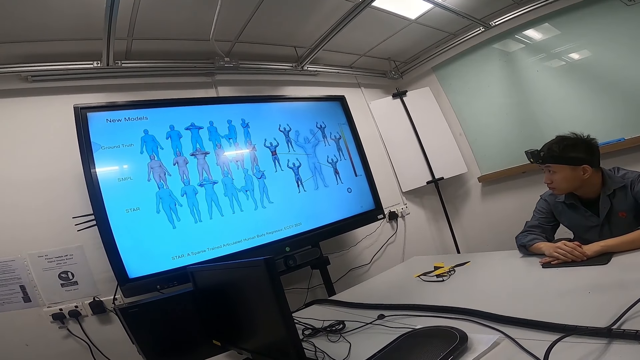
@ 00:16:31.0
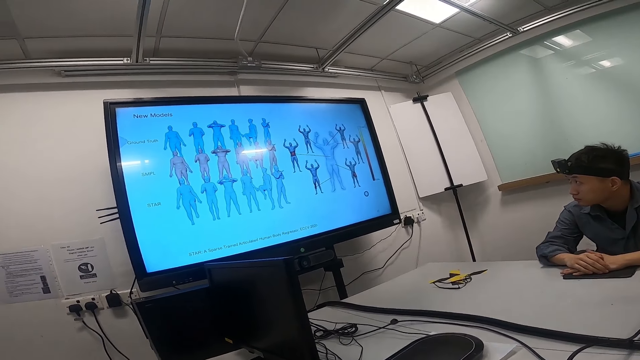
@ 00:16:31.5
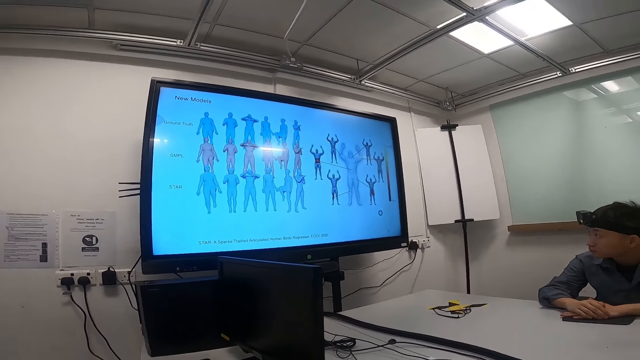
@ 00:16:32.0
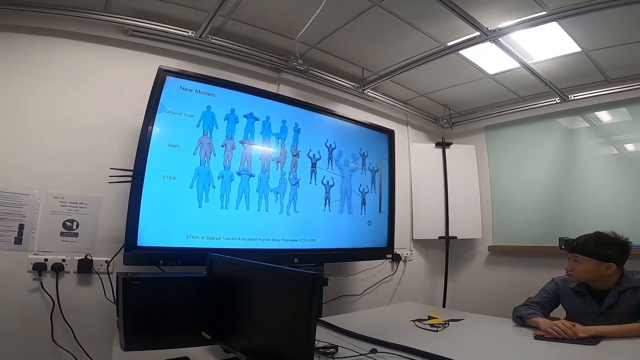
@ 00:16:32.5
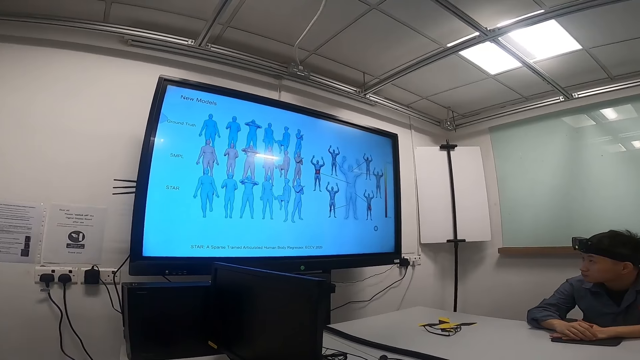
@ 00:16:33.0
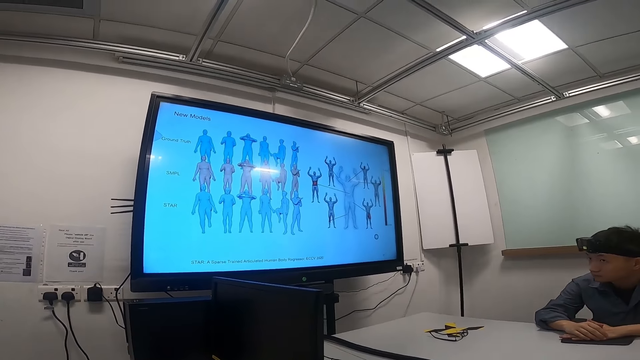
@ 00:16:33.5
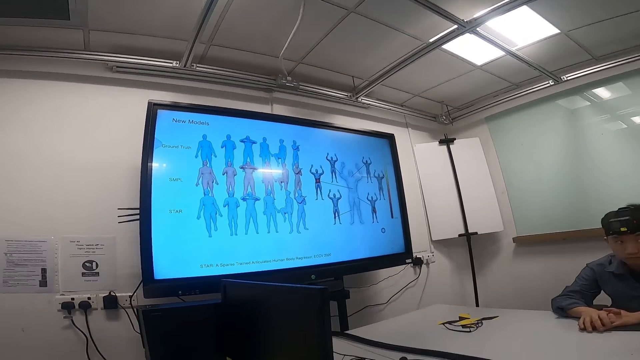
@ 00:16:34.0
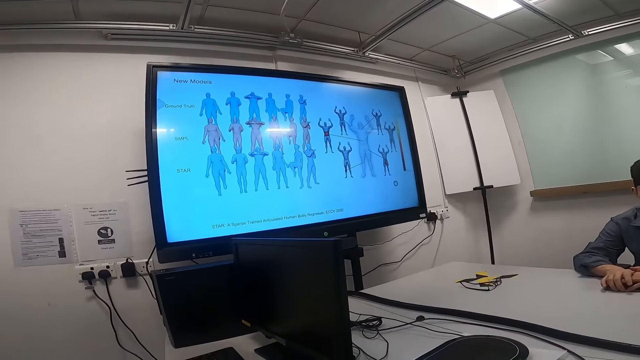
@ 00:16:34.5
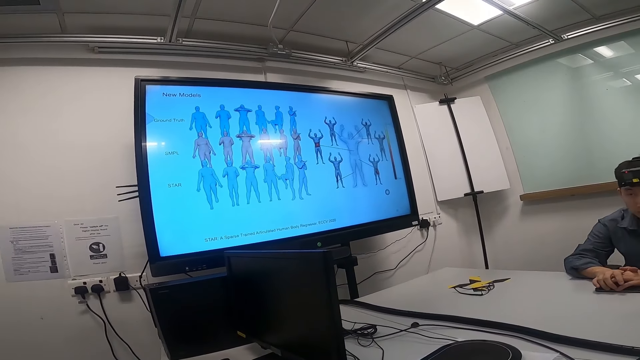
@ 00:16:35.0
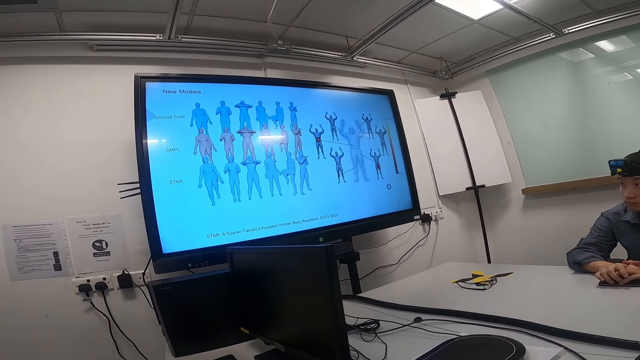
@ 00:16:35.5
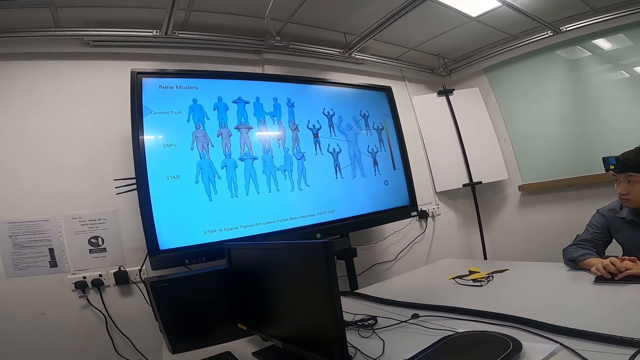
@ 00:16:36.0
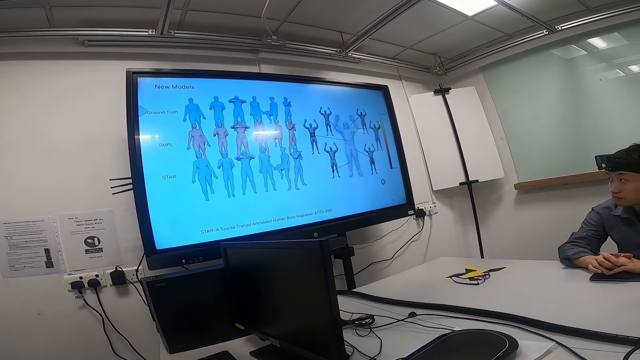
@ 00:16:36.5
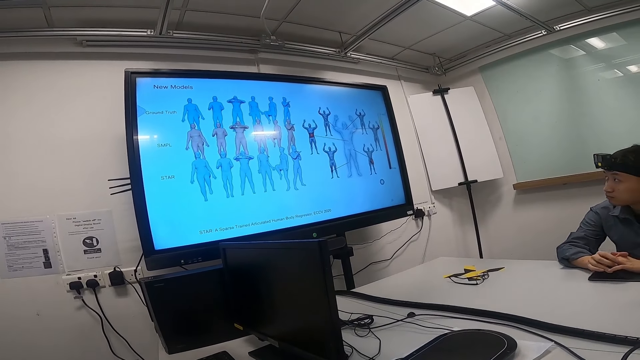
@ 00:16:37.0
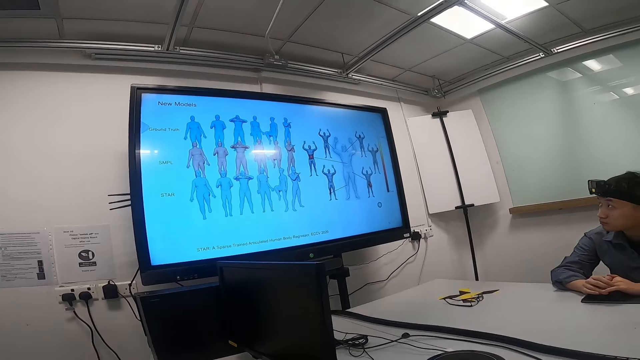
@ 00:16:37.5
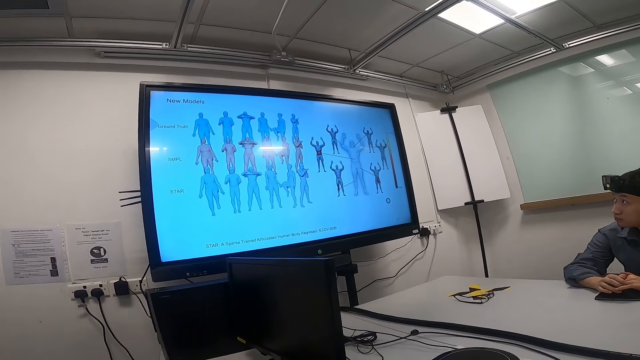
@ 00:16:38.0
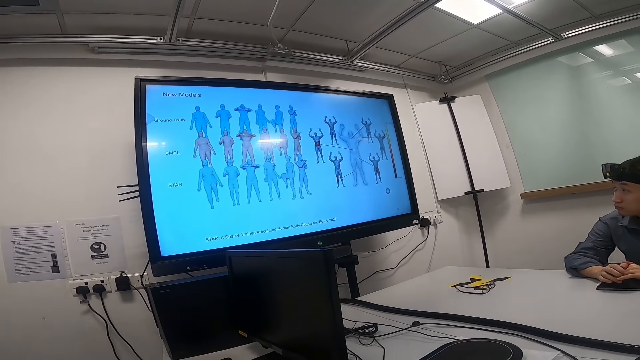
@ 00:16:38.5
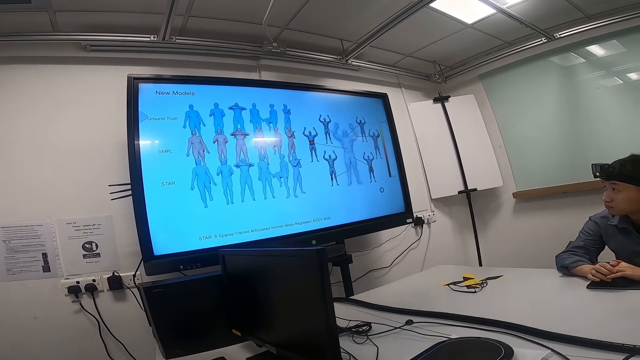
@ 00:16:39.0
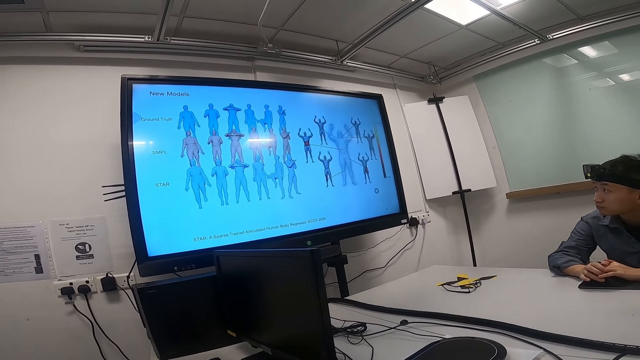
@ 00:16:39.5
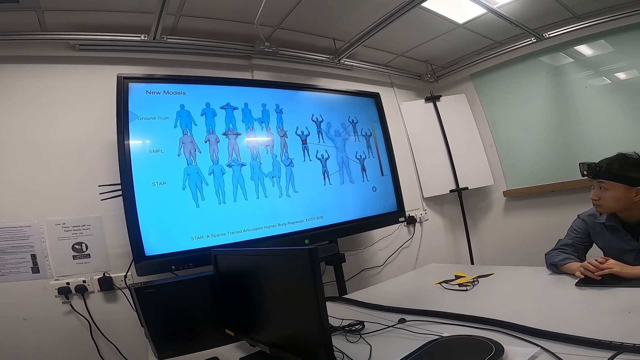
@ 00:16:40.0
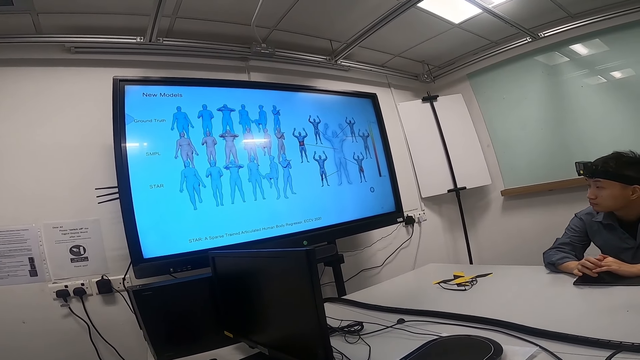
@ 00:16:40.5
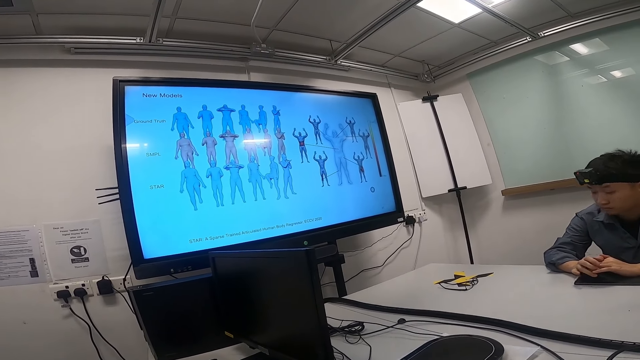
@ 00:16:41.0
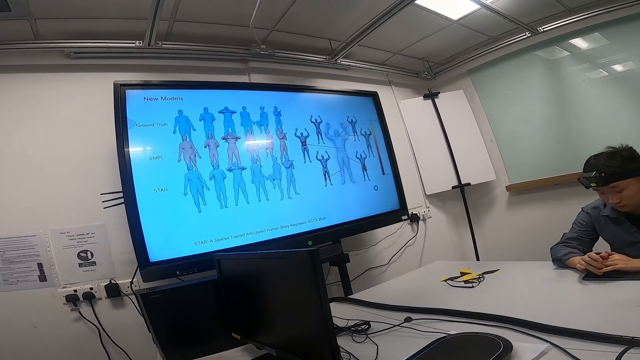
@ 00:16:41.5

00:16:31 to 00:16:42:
The camera wearer stares around. They watch the news on the smart TV.

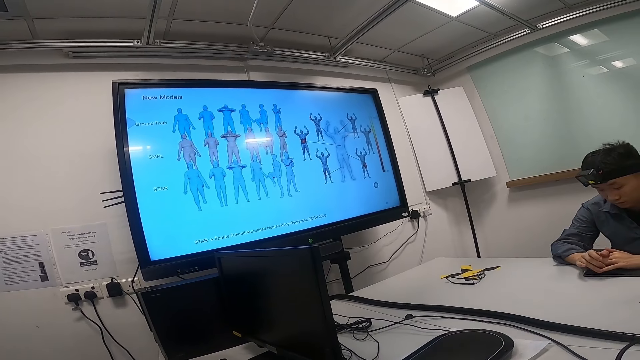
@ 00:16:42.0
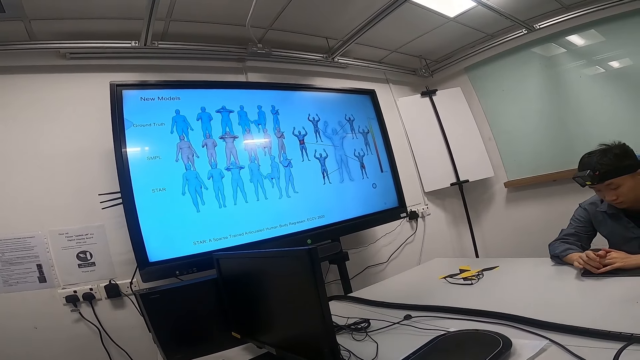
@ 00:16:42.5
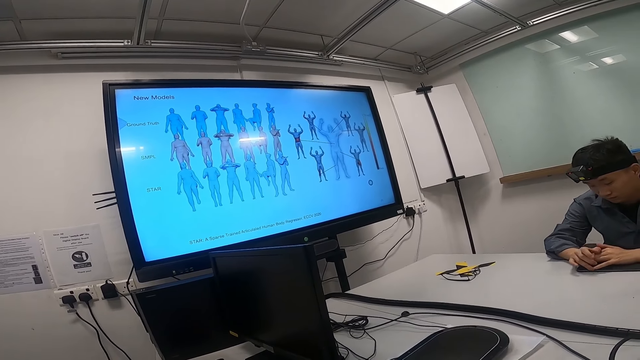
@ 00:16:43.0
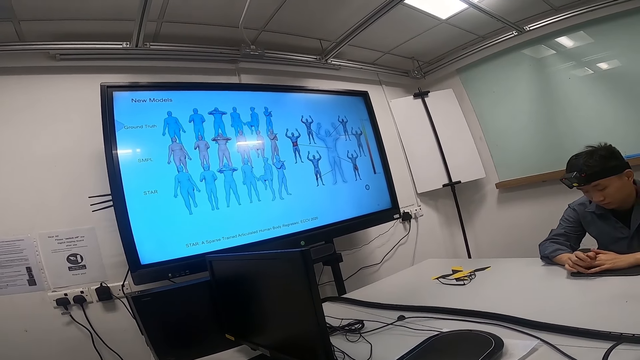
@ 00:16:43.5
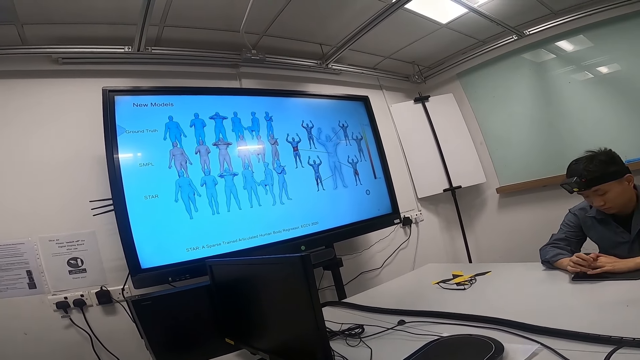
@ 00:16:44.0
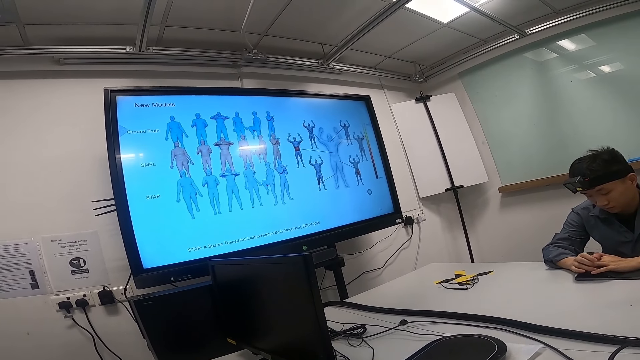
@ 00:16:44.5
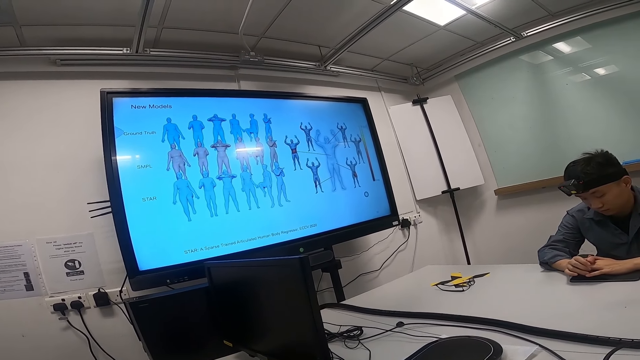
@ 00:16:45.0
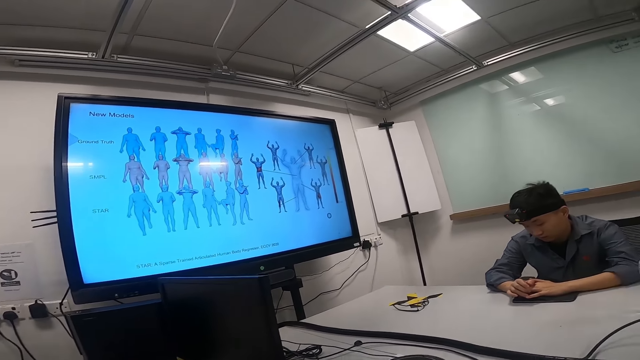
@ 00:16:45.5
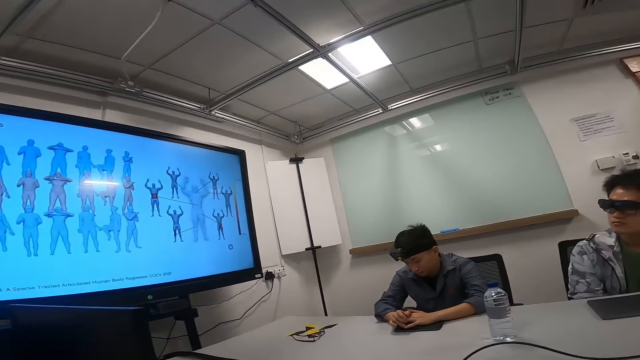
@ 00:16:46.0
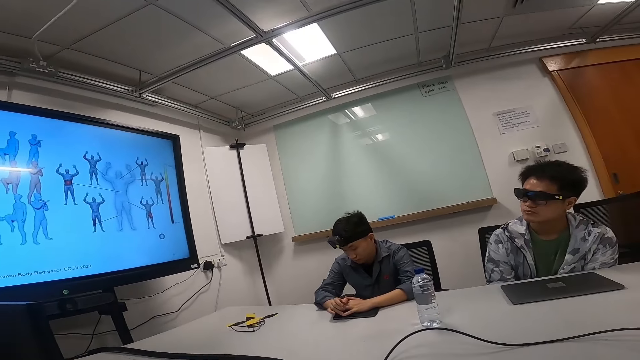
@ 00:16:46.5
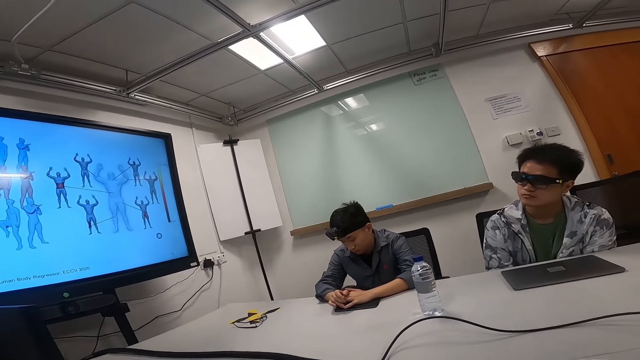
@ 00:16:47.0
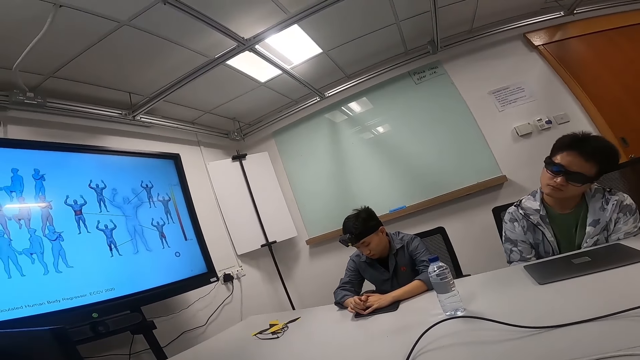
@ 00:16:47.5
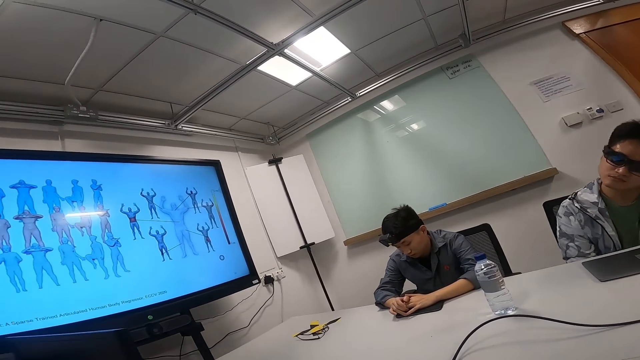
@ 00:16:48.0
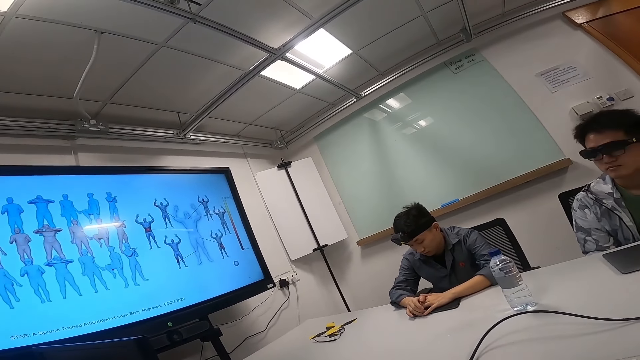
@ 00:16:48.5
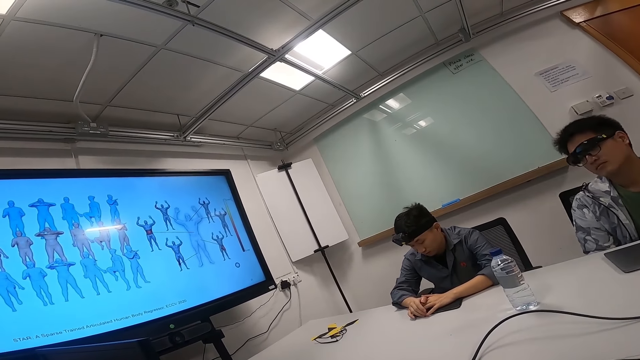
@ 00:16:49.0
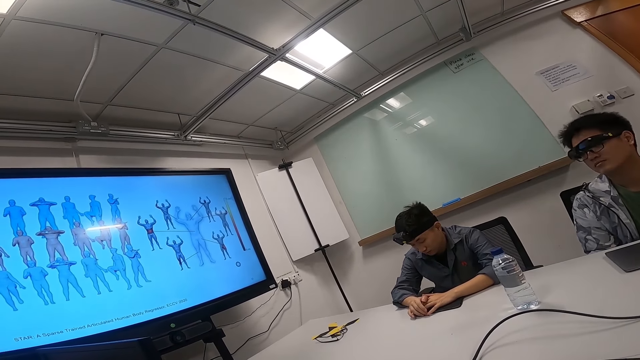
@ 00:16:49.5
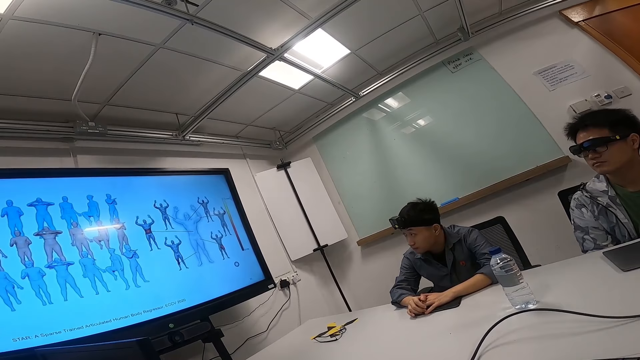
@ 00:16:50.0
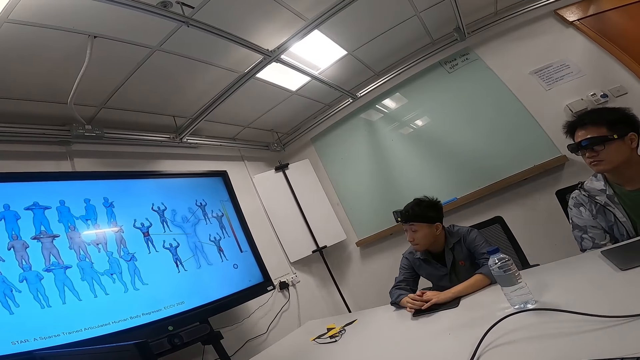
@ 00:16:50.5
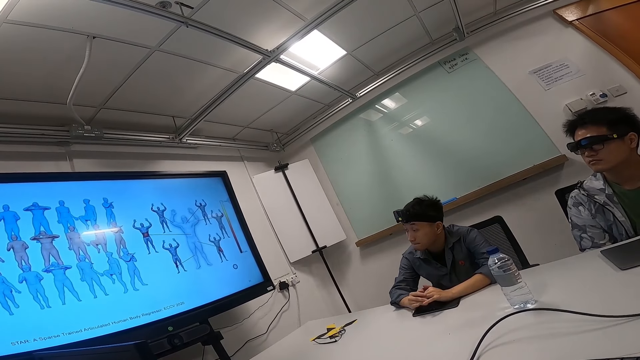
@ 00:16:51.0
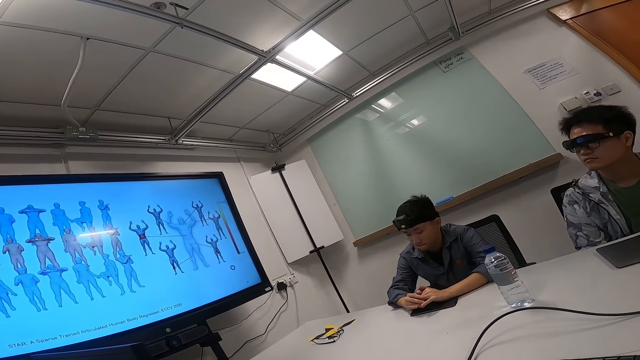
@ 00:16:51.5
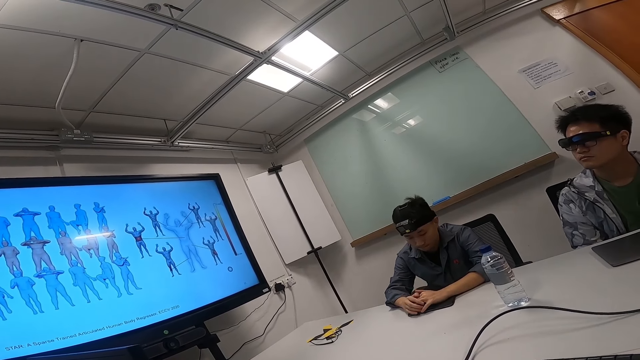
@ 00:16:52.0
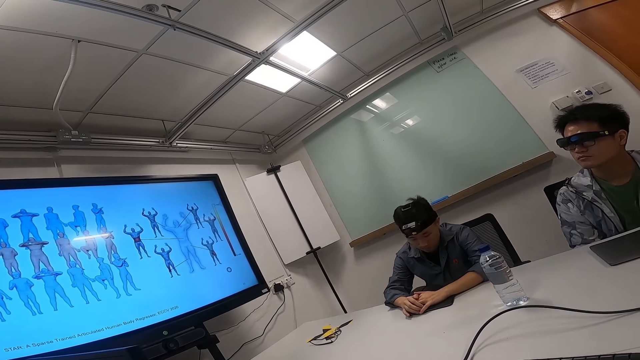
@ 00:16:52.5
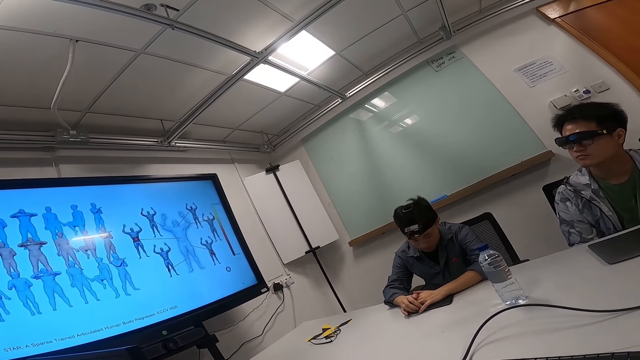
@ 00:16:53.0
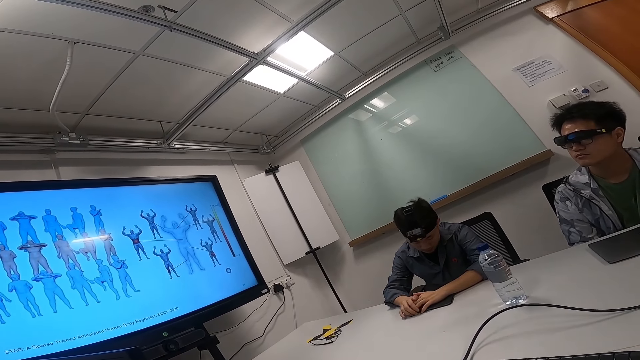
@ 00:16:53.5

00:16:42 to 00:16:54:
A person looks at his android tablet. The camera wearer stares around. A man moves his head. Another person watches the news on the smart TV. The man focuses on the television.
